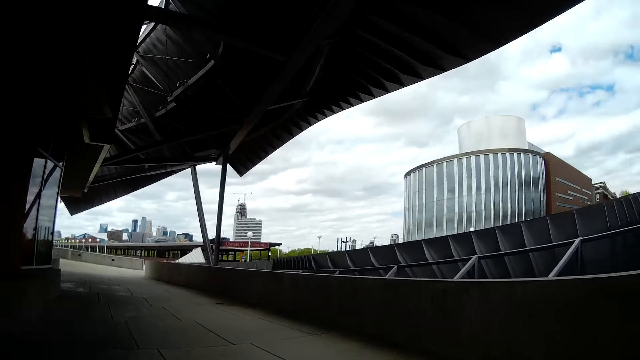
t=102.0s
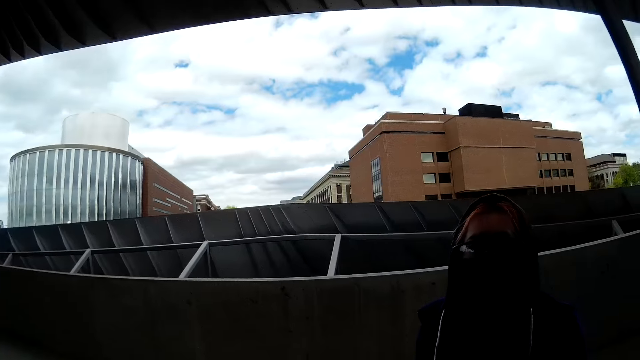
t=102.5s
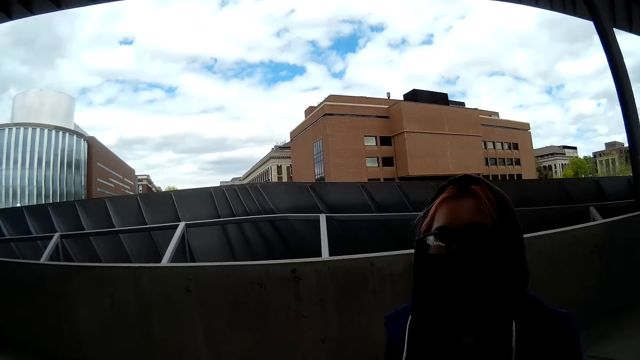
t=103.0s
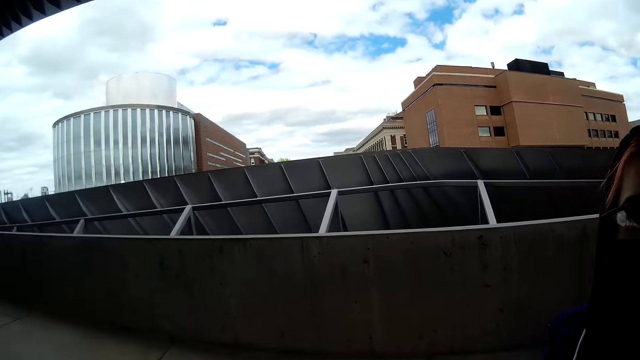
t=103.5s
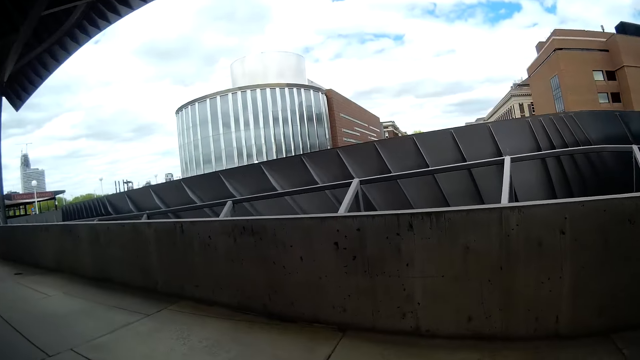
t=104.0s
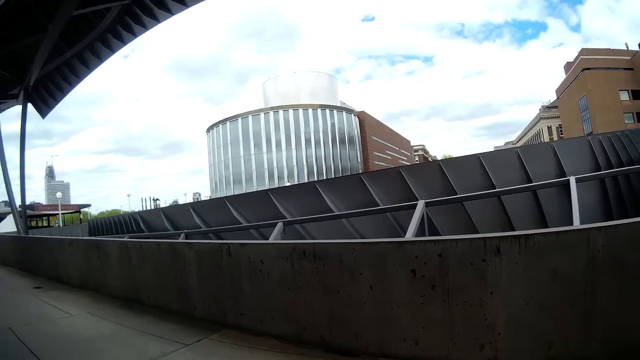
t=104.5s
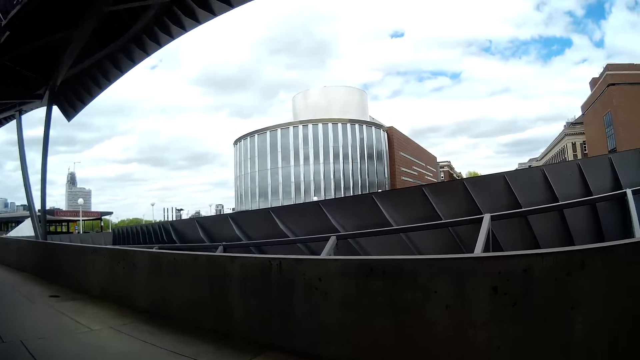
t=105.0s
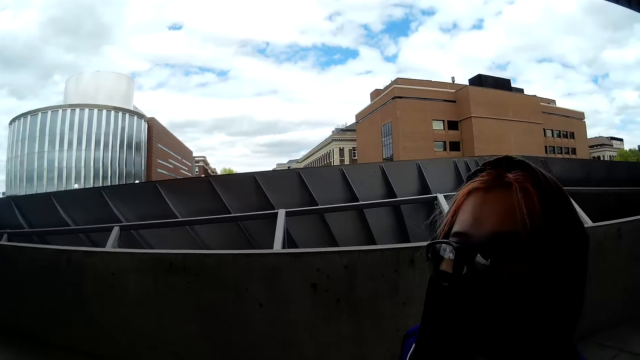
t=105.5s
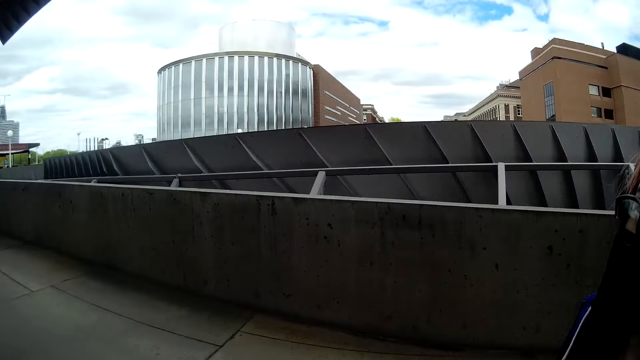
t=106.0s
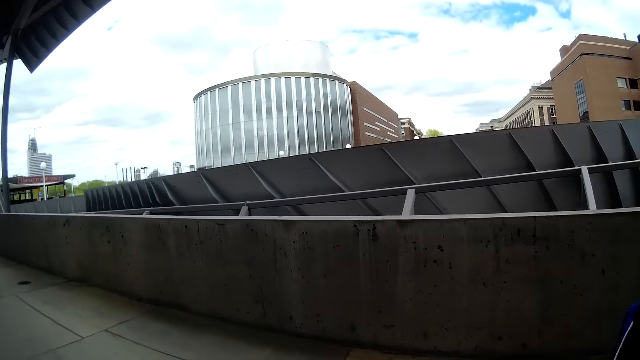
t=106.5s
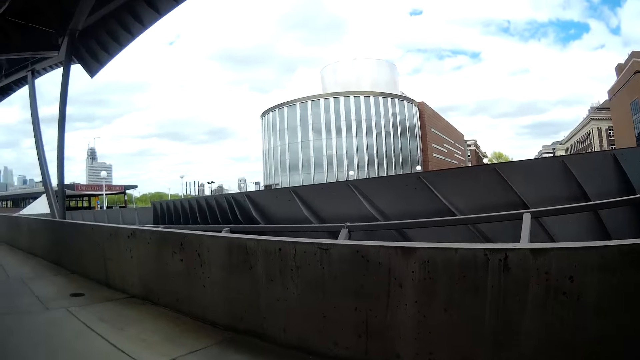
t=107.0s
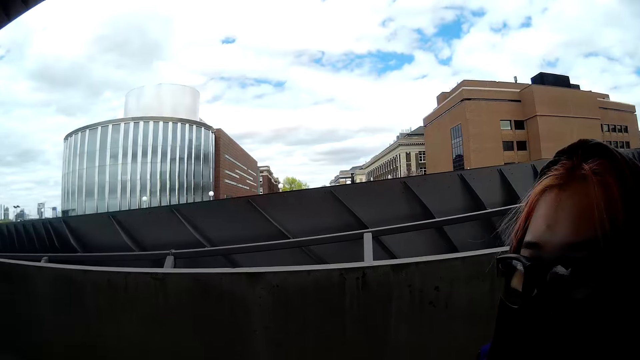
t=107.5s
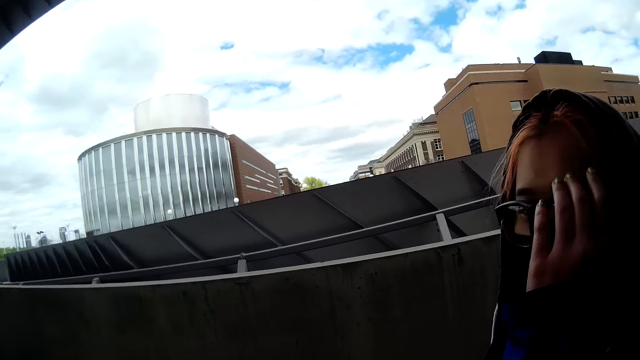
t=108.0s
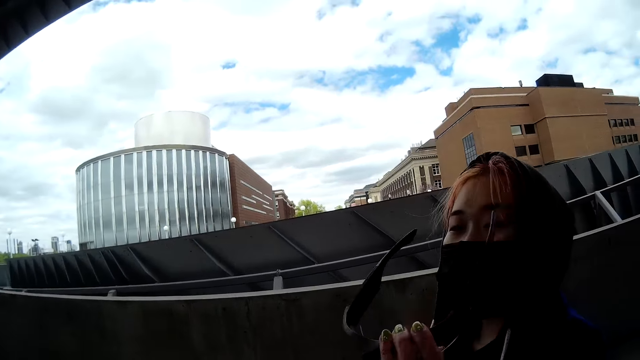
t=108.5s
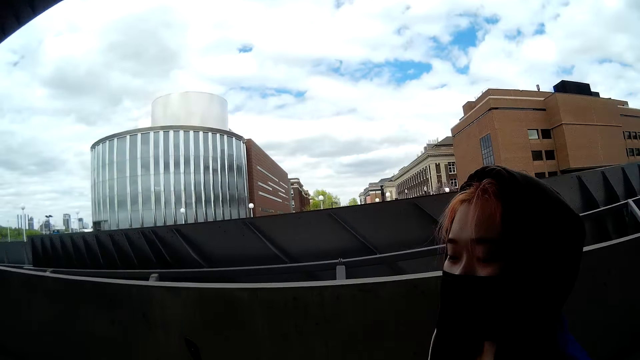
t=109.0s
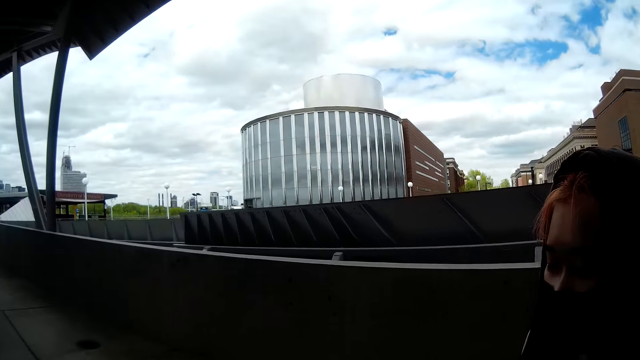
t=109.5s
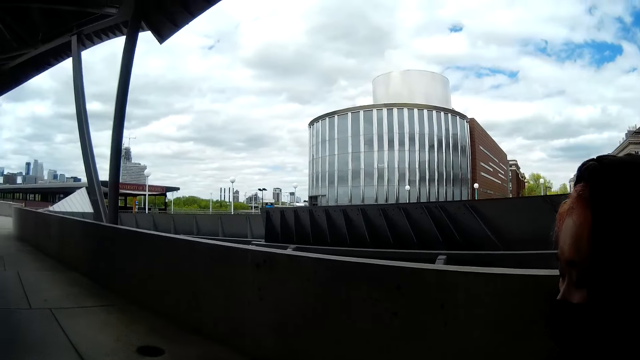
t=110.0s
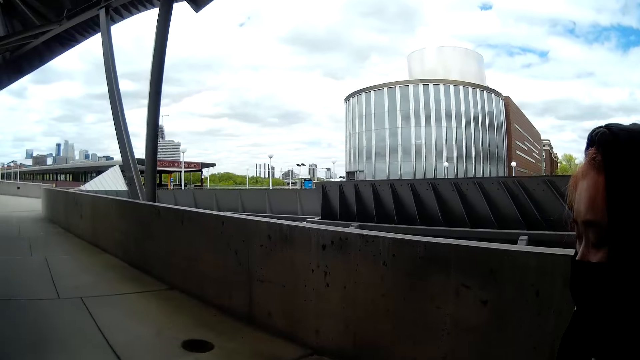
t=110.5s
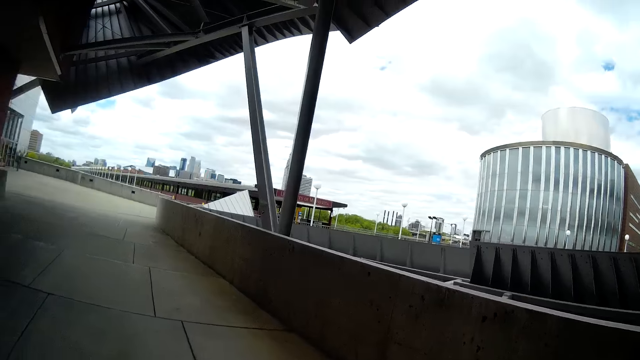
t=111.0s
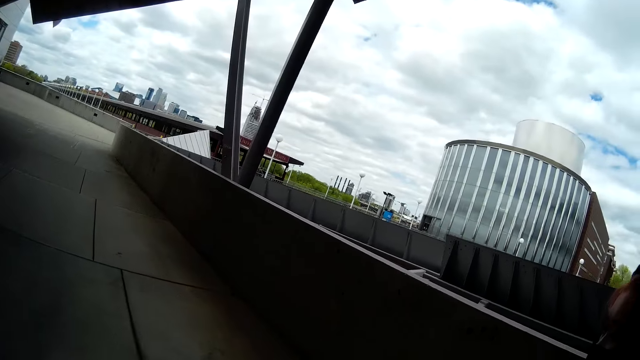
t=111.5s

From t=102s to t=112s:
A woman looks at the camera. The camera wearer walks in the area. They converse with the woman. The woman takes off her glasses with her left hand.
